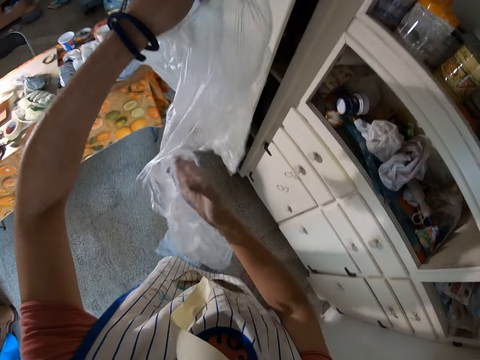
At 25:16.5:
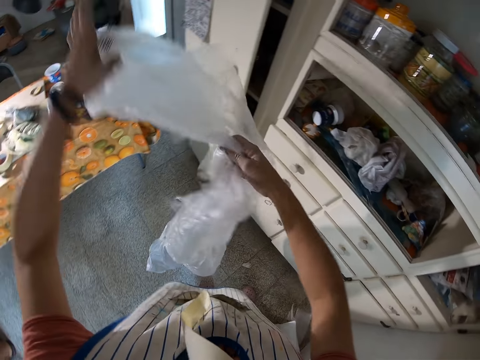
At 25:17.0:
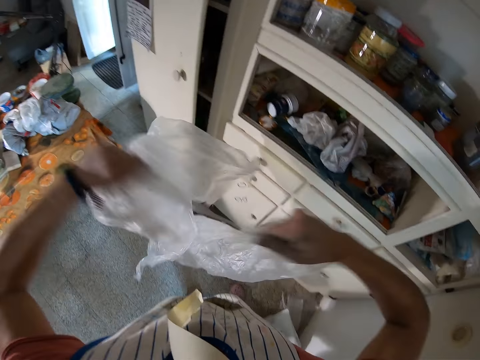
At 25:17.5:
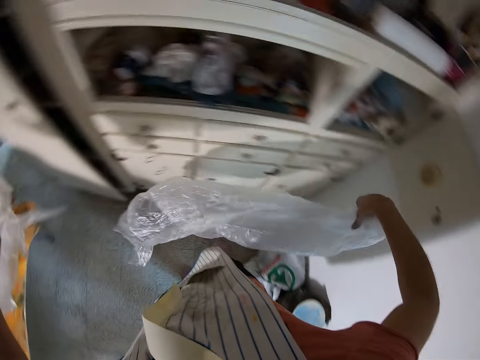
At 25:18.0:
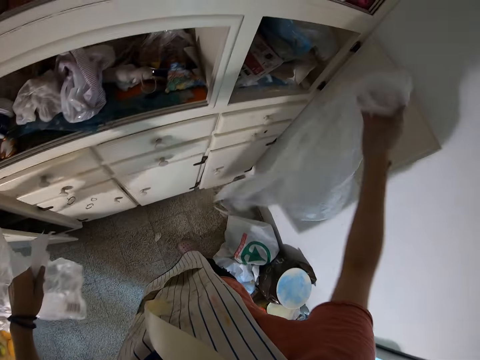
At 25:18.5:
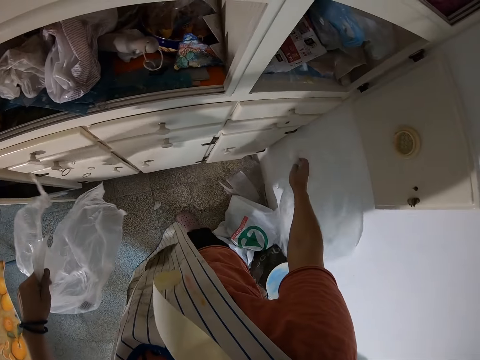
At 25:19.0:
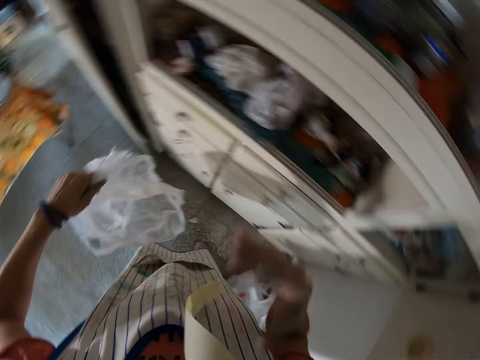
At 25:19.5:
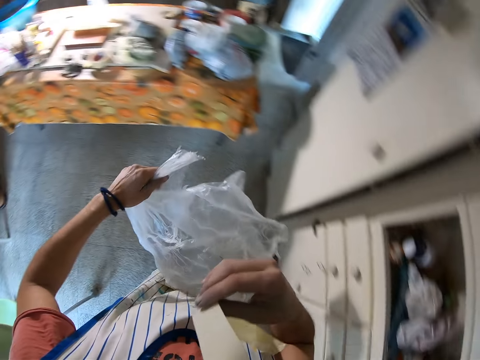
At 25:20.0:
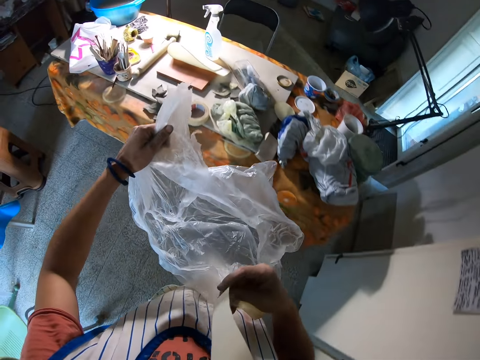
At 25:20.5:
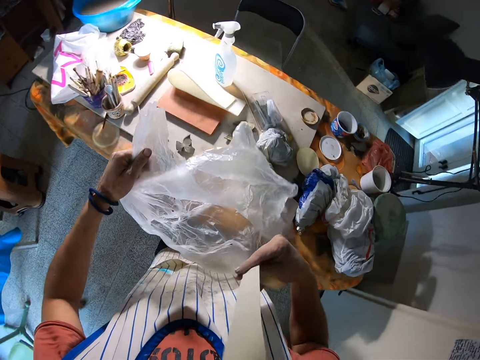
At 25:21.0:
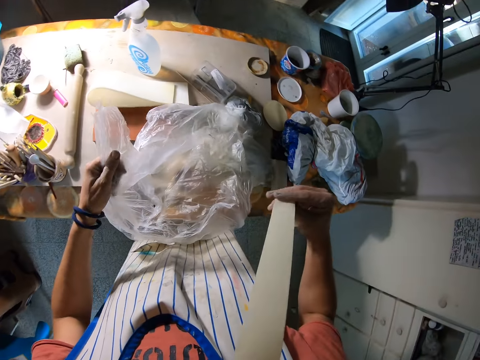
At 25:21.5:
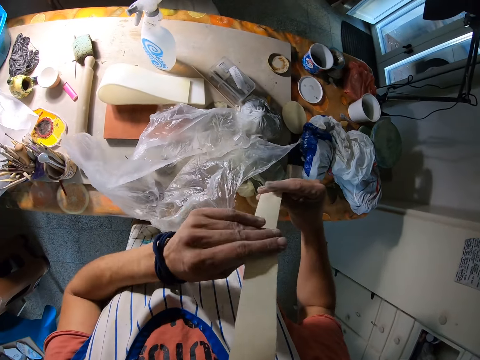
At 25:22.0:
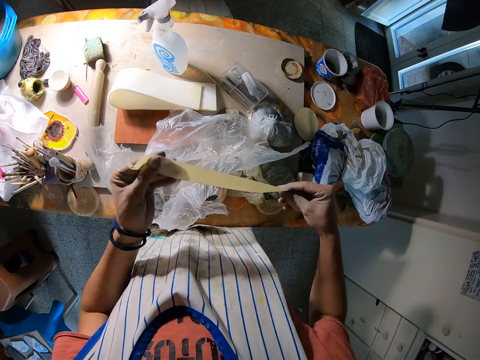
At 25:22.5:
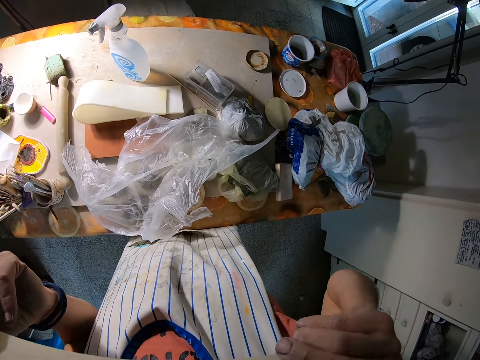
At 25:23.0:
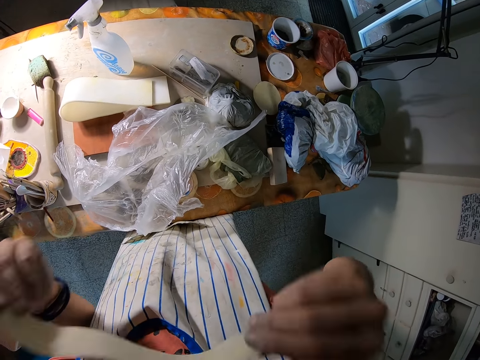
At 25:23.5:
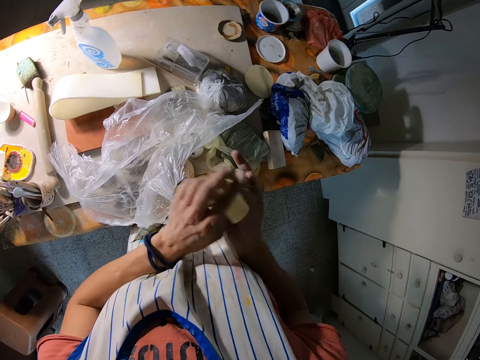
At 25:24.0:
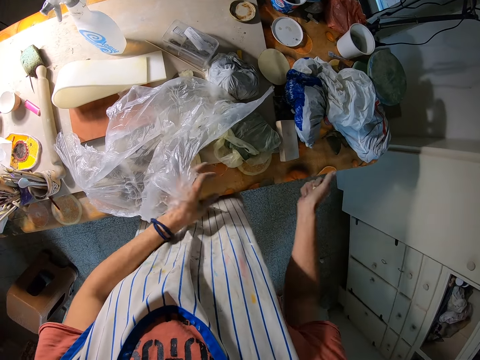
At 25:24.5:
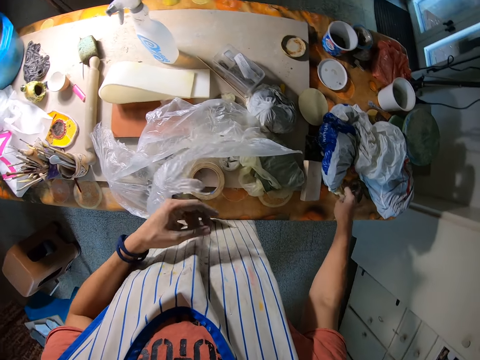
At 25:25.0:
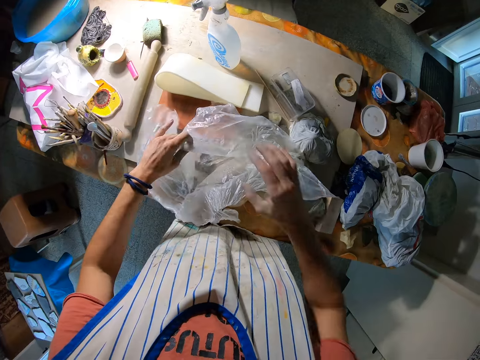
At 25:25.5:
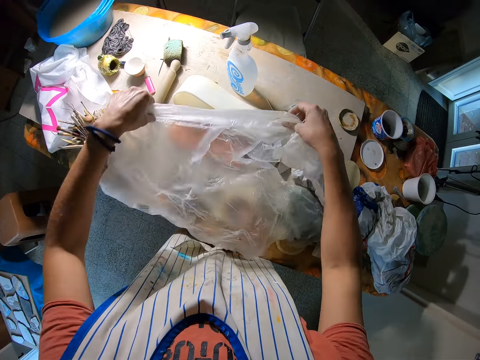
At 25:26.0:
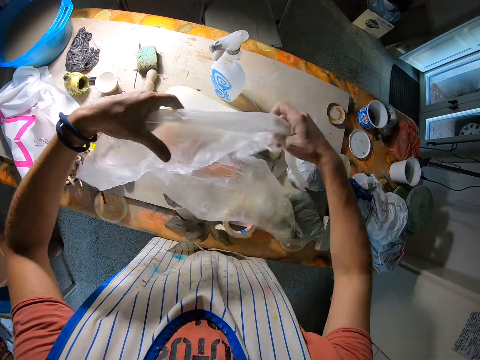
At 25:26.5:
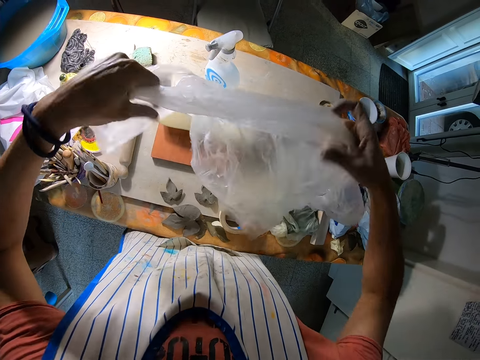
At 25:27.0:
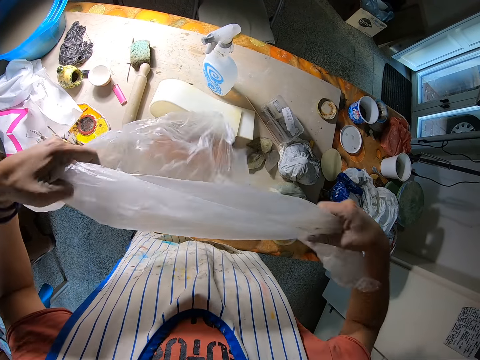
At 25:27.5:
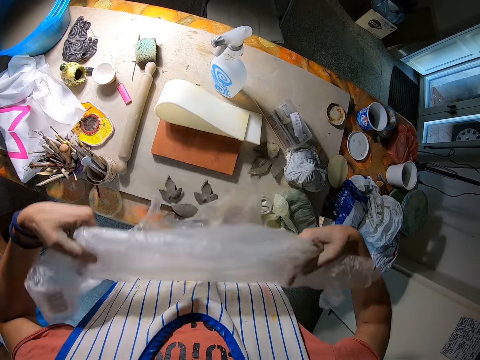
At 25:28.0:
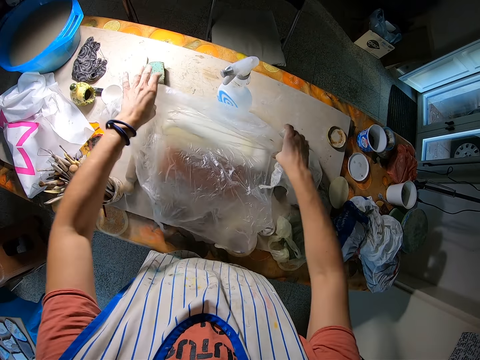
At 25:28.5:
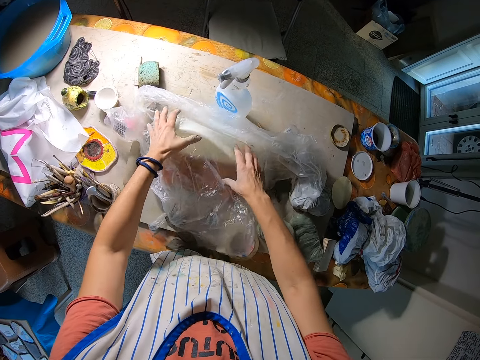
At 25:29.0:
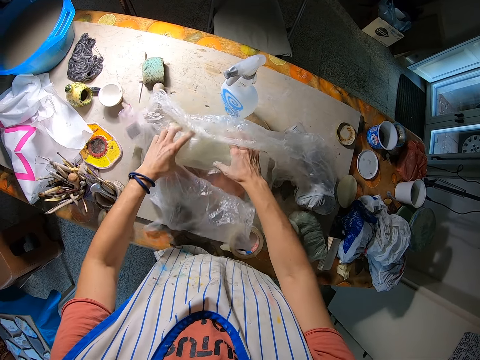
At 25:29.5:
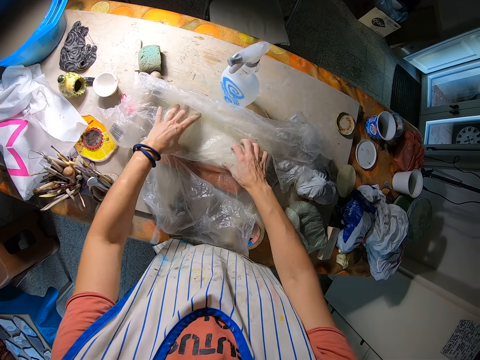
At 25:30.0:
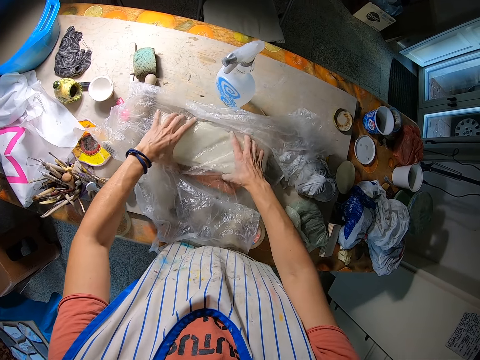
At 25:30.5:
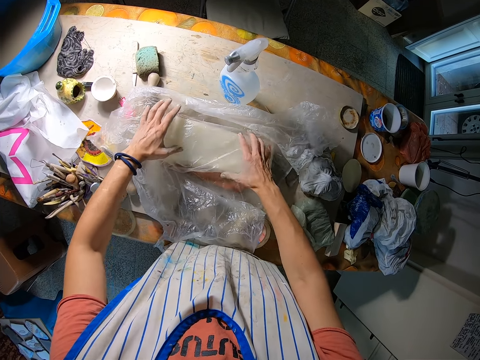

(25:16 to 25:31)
The camera wearer drops the plastic bag on the ground with her left hand. She pulls a seal tape from the mouth. She walks towards the table. She places down a nylon paper. She holds the masking tape with both hands. She places the seal tape on the mouth. She folds the masking tape in her right hand. She drops the masking tape on the table with her right hand. She picks up the nylon paper. She holds the plastic bag with both hands. She covers a board with the nylon paper. She drops the plastic bag on the tissue paper.

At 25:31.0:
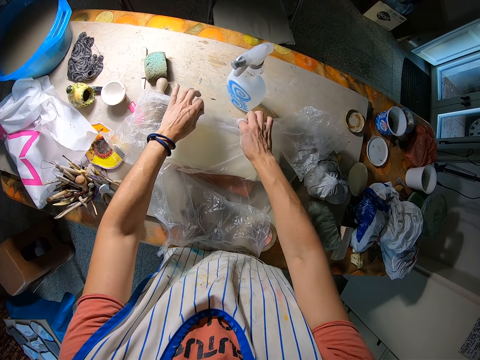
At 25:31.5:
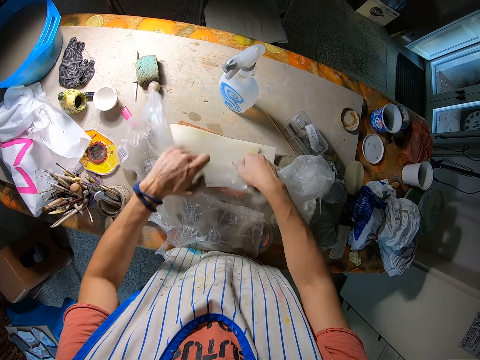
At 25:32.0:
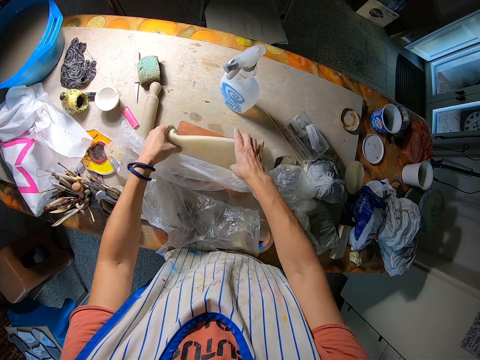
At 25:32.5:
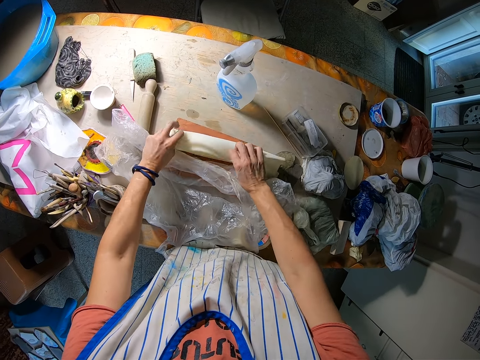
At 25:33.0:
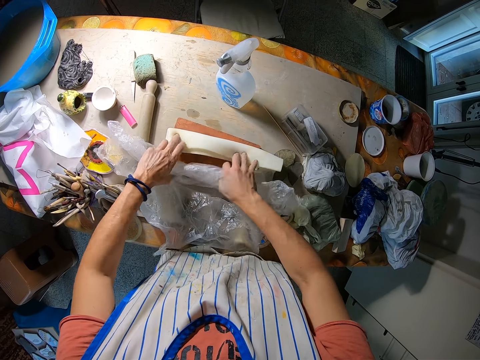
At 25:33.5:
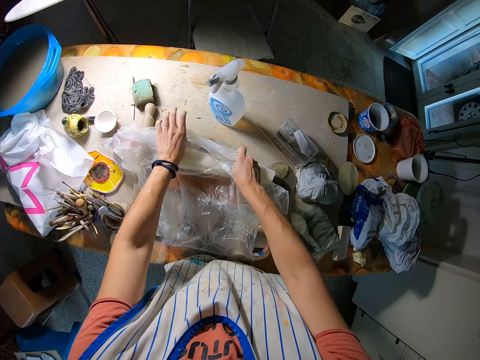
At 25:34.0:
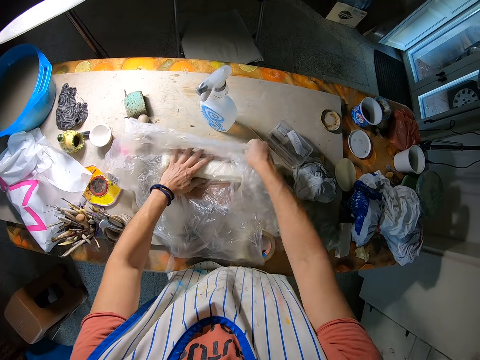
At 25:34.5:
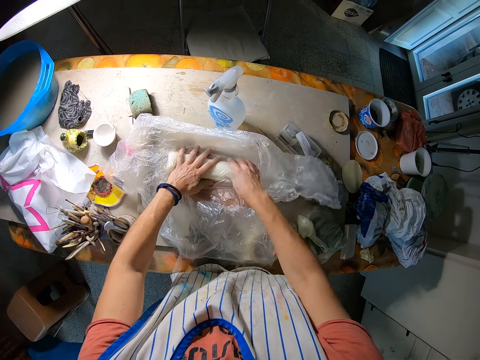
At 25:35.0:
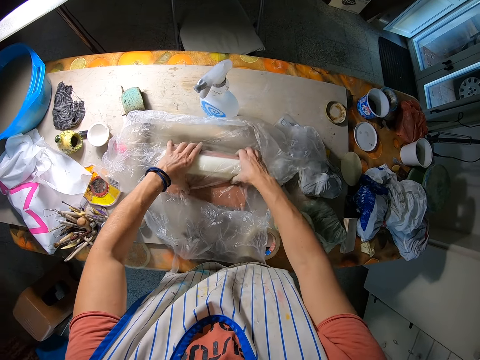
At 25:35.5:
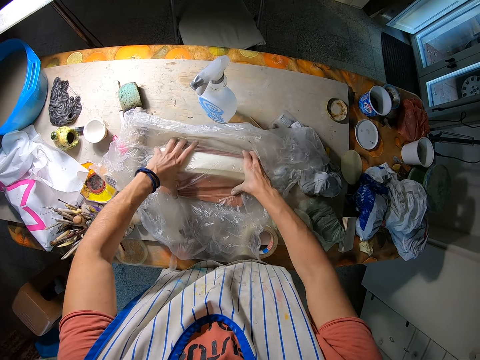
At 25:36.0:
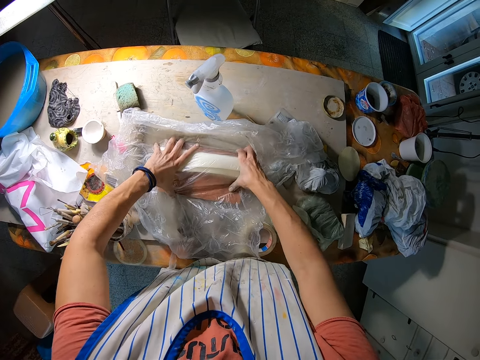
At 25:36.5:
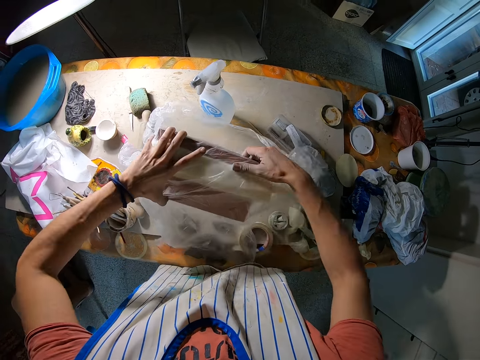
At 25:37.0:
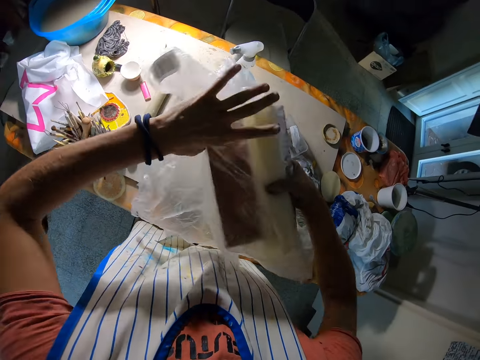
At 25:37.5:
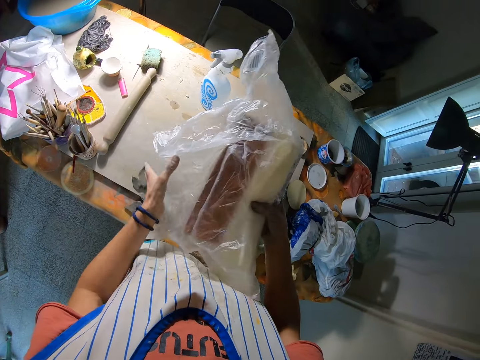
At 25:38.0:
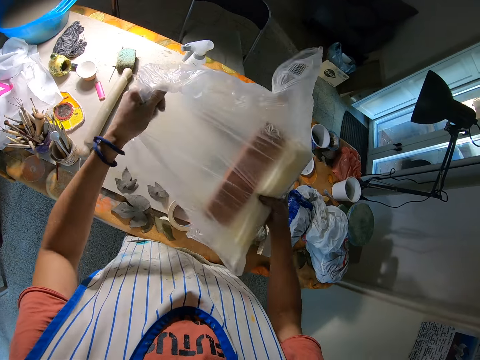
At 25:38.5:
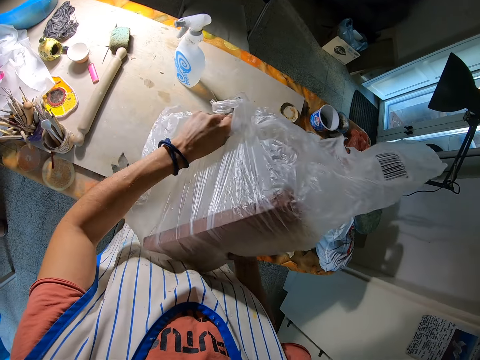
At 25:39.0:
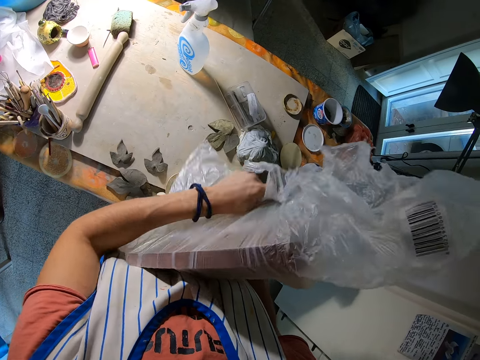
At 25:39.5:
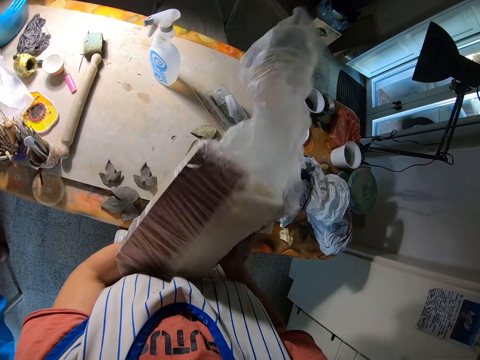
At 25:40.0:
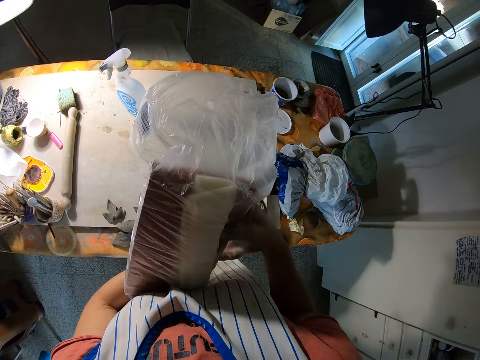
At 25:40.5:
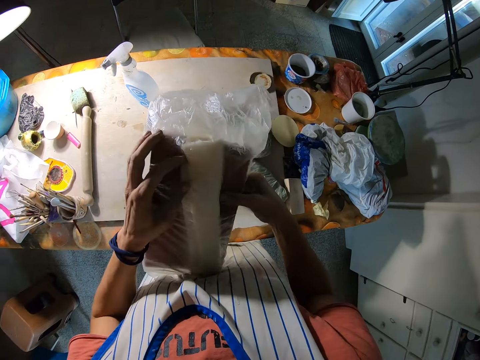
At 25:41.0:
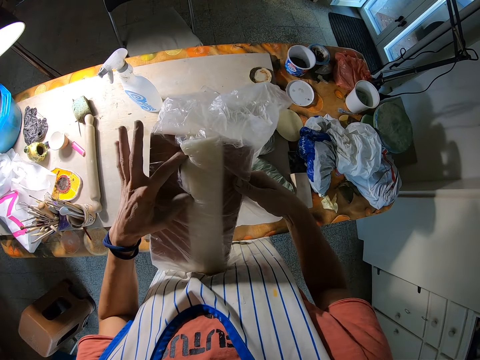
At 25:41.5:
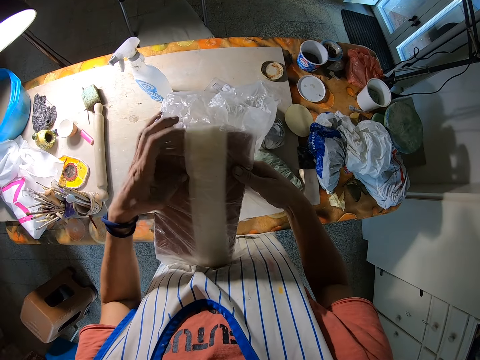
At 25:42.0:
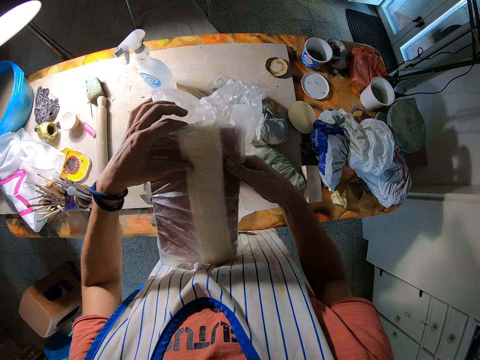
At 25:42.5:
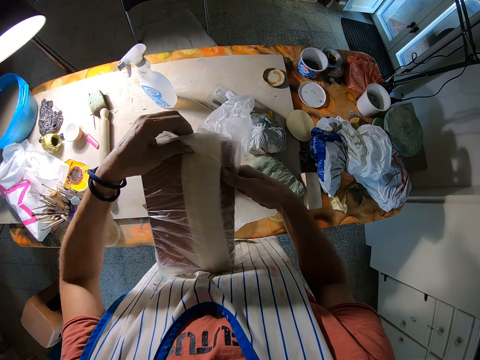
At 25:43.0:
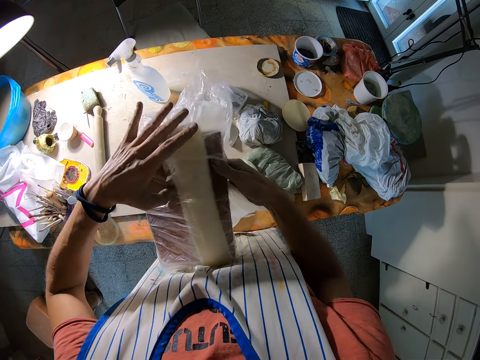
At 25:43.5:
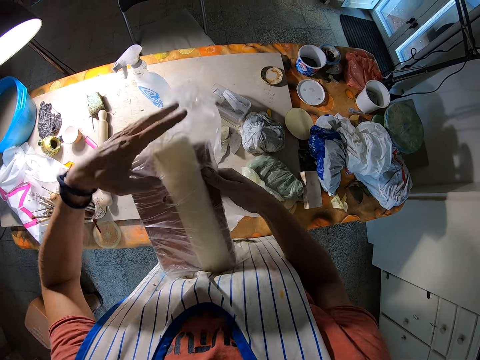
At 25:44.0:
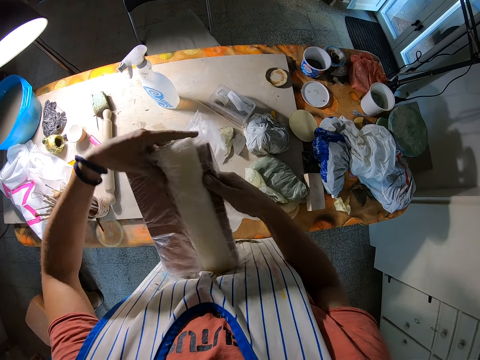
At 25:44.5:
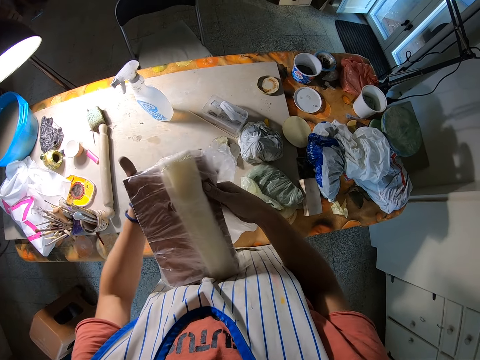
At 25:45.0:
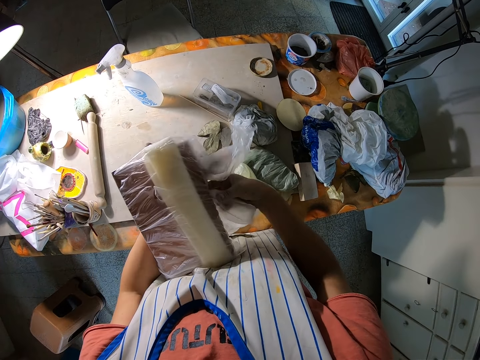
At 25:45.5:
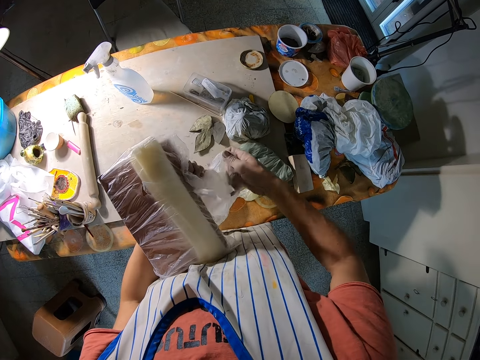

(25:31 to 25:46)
The camera wearer aligns a paper with both hands. She folds the tissue paper on the clay stone or board with both hands. She covers the tissue with the plastic bag or nylon paper. She lifts the clay stone with her left hand. She wraps the plastic bag round the clay stone. She seals the board with the nylon paper with both hands.
